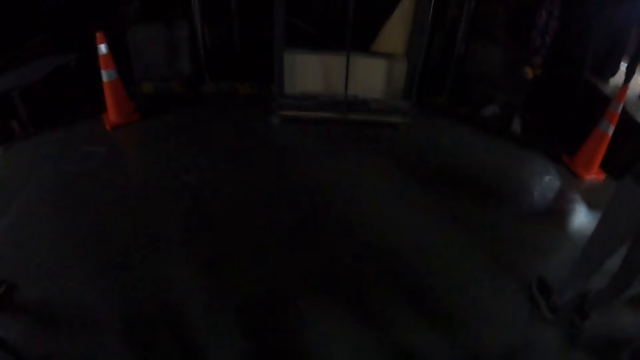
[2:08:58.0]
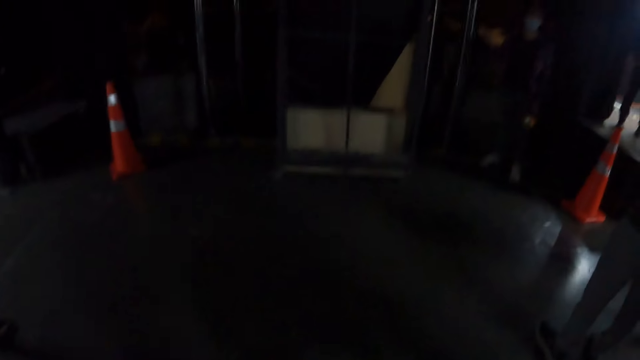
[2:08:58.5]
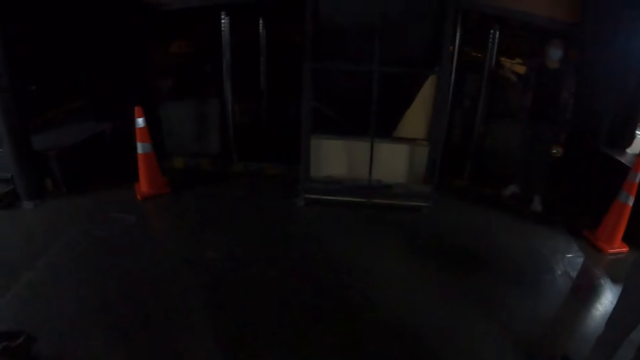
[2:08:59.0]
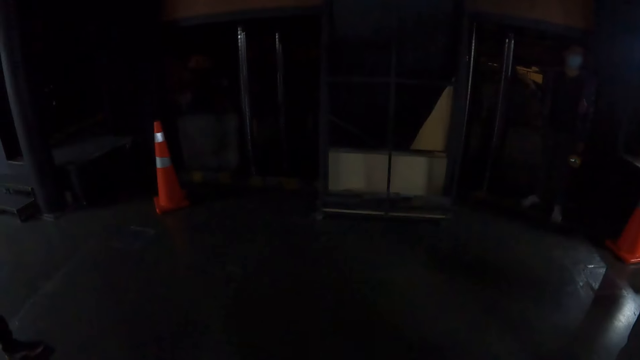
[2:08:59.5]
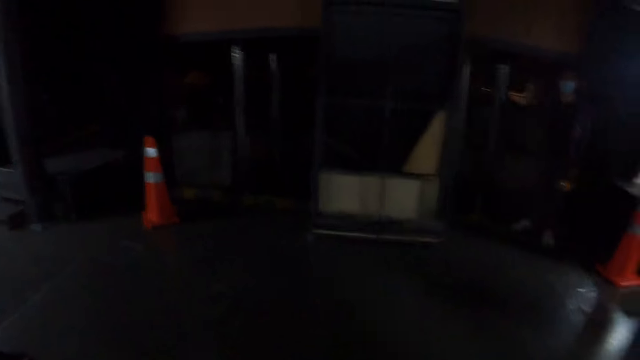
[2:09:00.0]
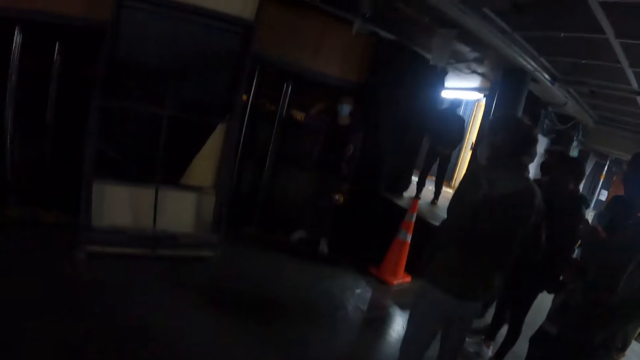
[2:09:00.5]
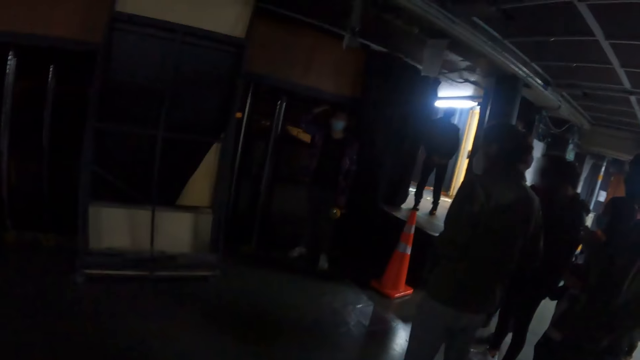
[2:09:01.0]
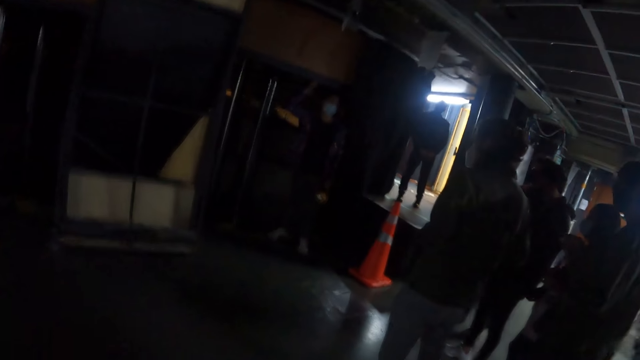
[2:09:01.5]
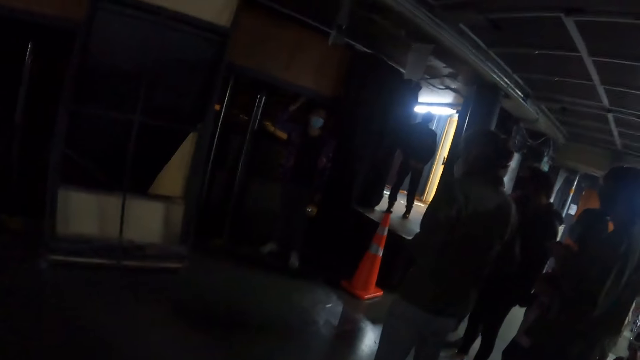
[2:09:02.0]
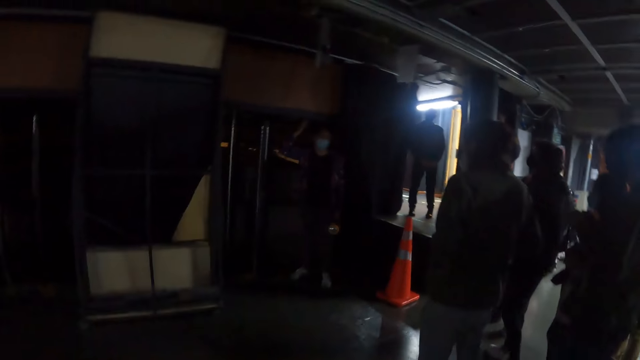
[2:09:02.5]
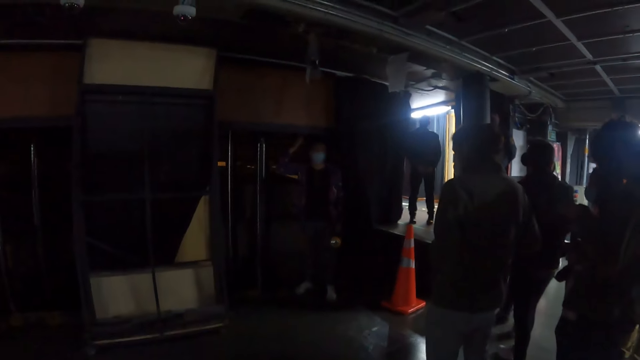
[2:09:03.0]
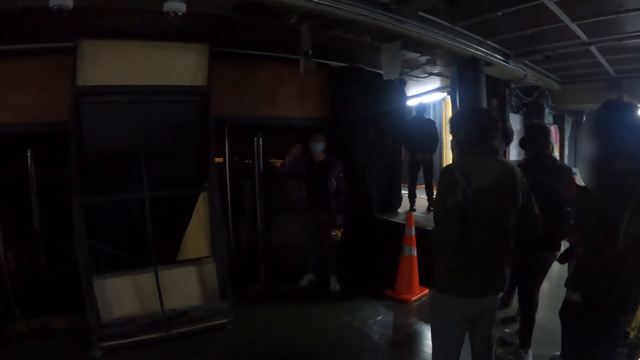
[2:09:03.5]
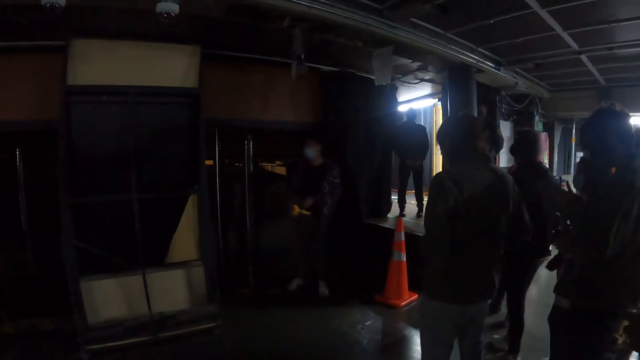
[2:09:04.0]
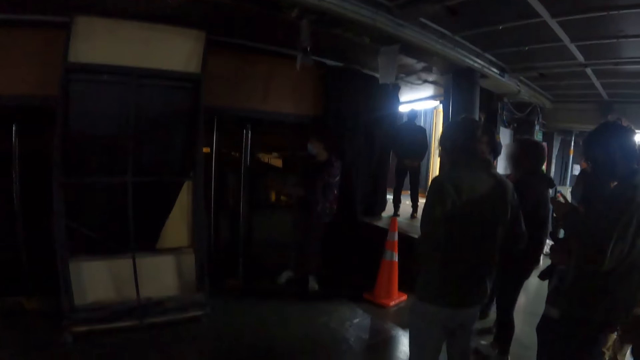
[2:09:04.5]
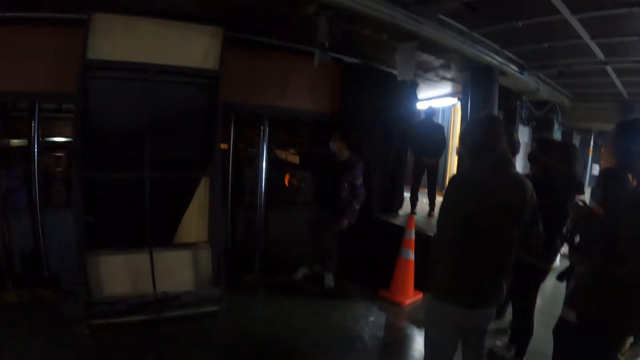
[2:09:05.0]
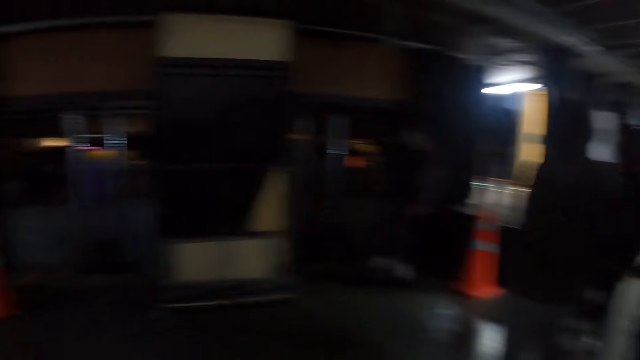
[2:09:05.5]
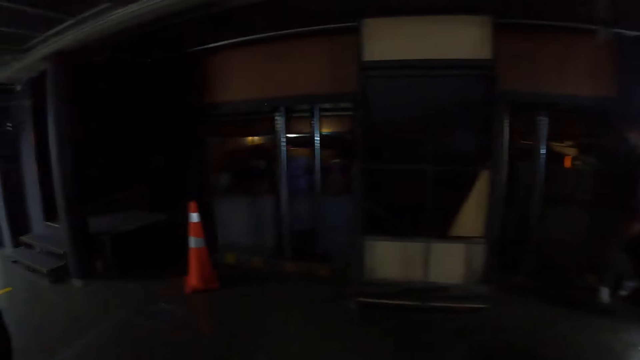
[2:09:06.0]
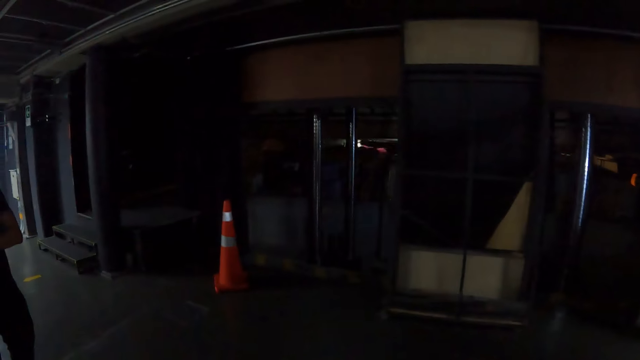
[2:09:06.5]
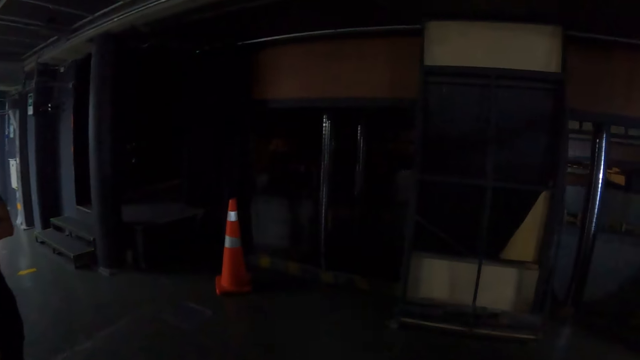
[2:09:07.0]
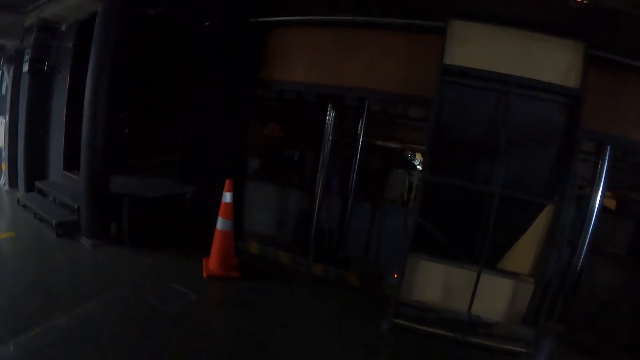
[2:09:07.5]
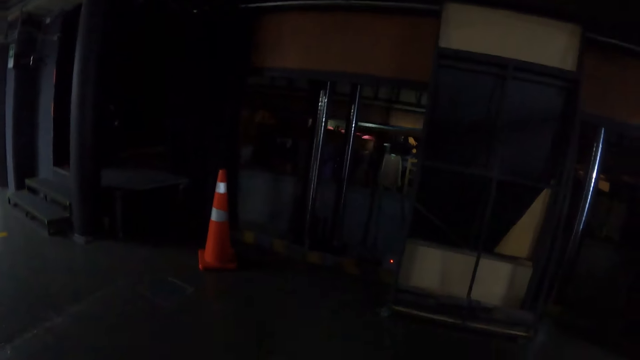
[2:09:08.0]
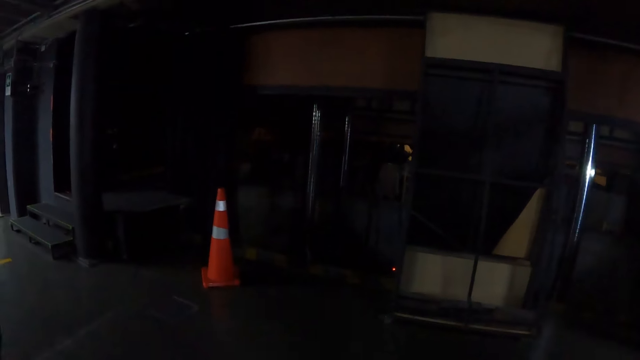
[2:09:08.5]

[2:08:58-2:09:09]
The lady gestures with both hands and lights the torch.

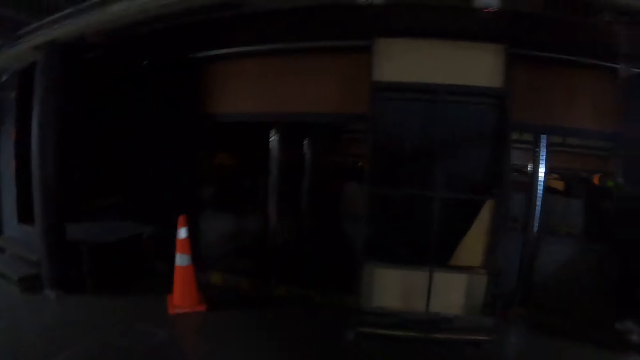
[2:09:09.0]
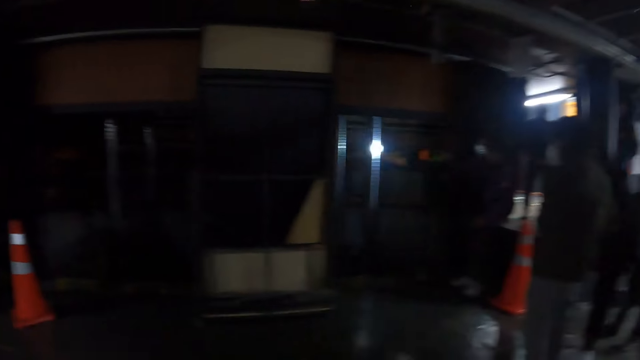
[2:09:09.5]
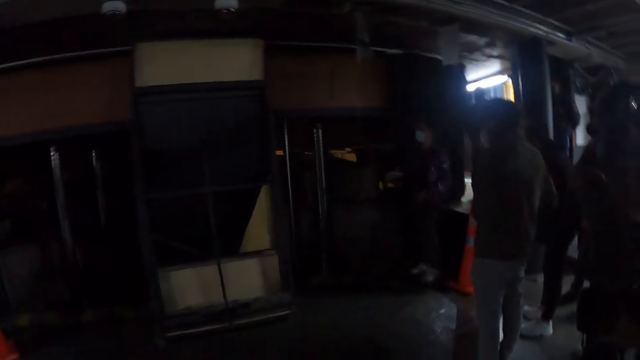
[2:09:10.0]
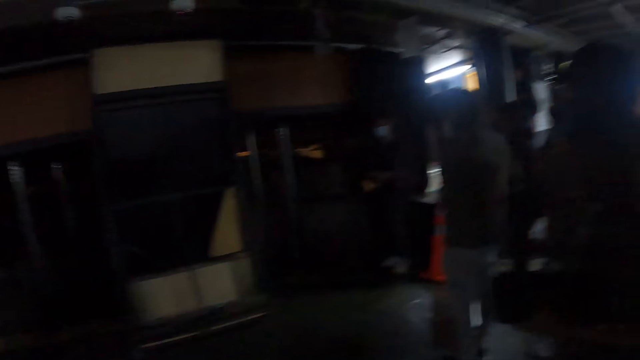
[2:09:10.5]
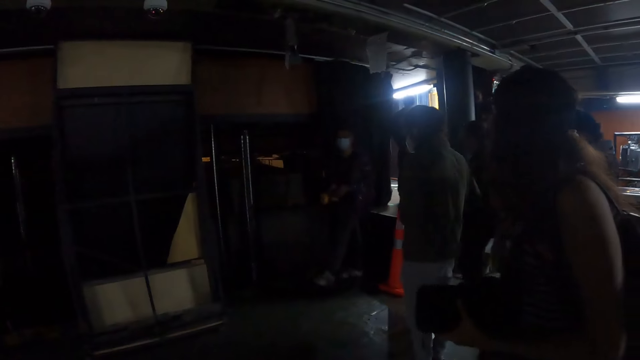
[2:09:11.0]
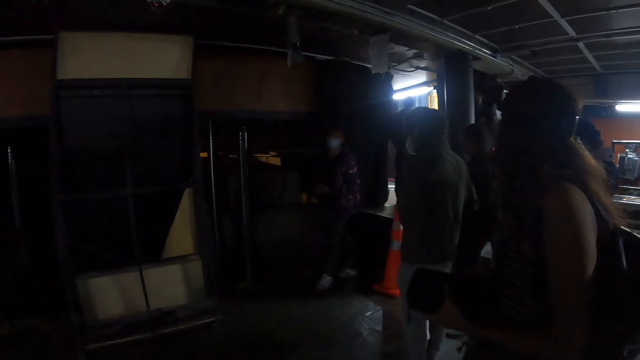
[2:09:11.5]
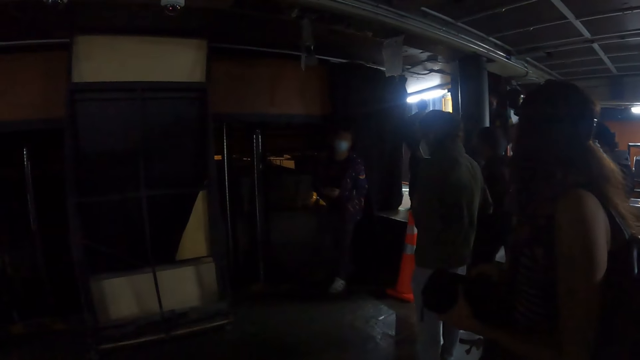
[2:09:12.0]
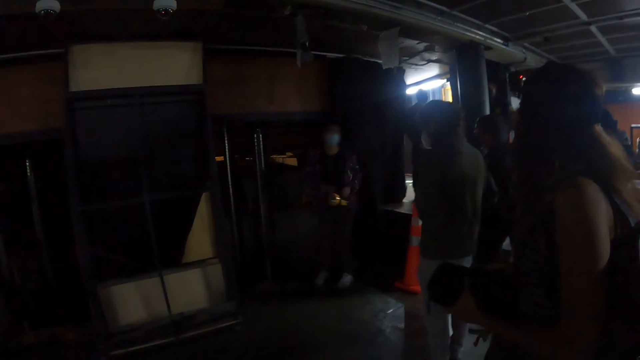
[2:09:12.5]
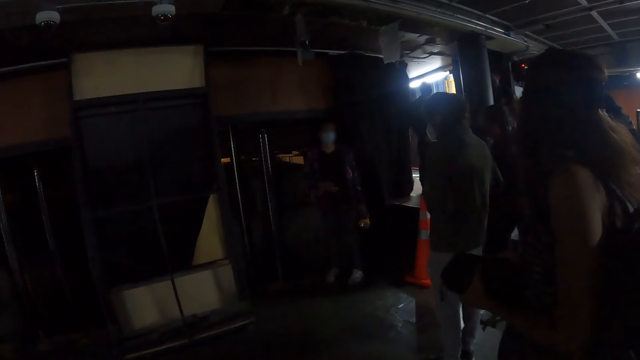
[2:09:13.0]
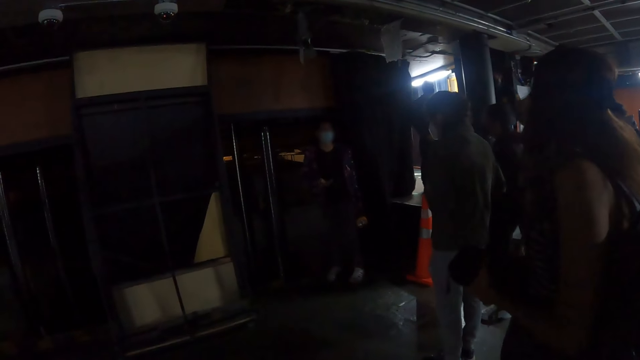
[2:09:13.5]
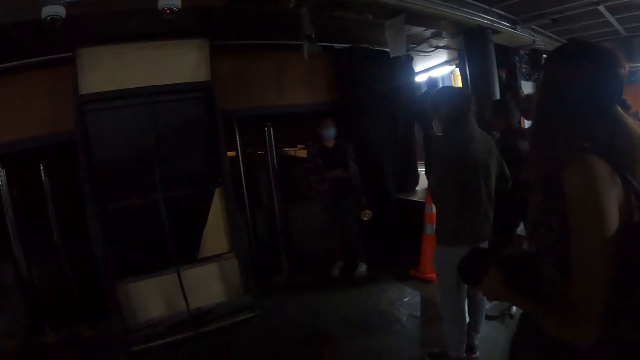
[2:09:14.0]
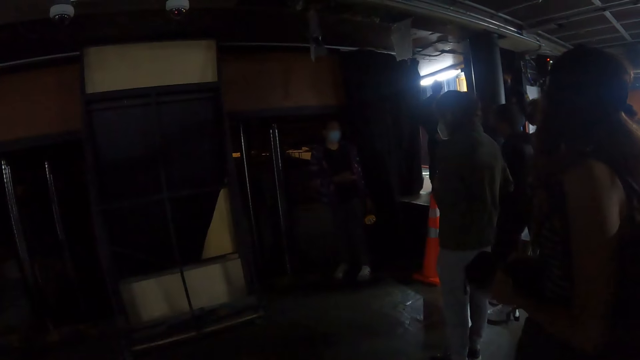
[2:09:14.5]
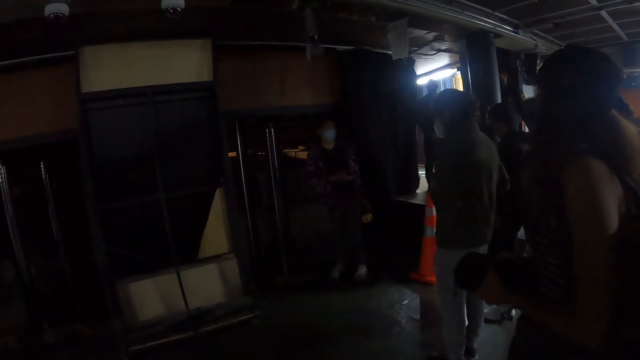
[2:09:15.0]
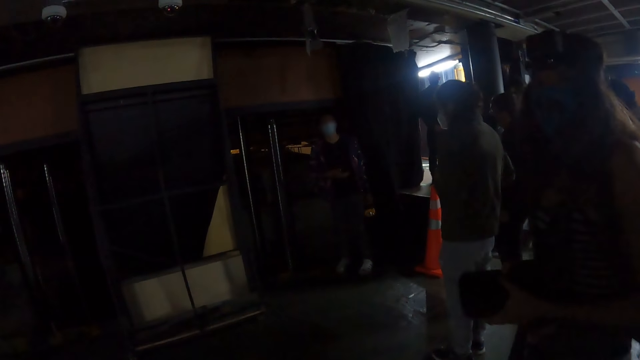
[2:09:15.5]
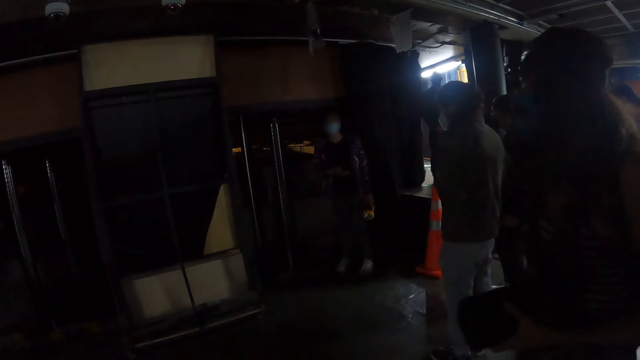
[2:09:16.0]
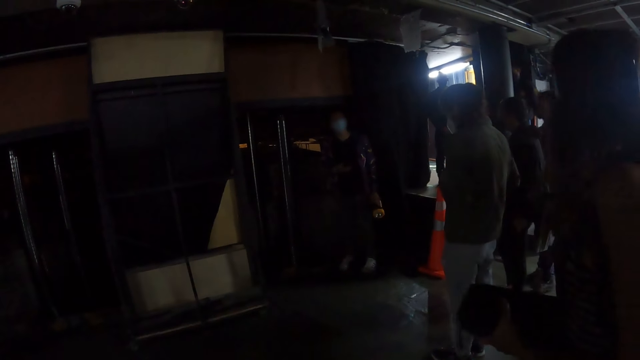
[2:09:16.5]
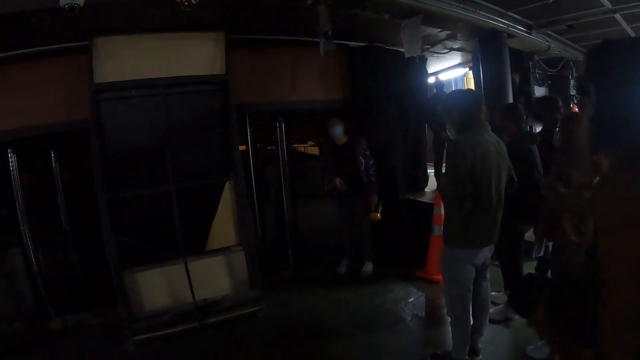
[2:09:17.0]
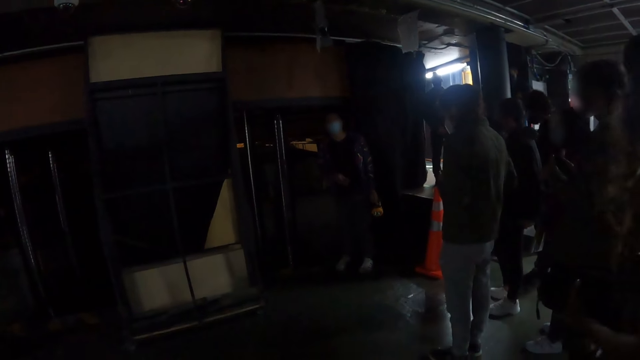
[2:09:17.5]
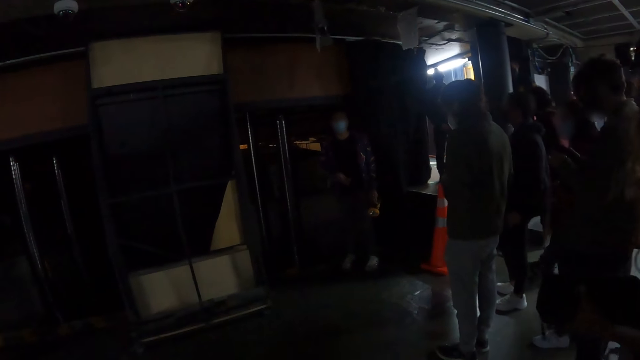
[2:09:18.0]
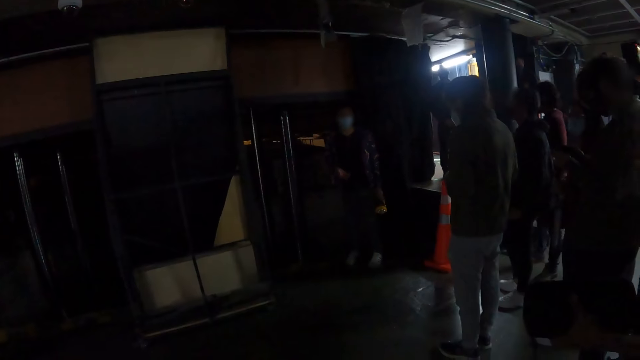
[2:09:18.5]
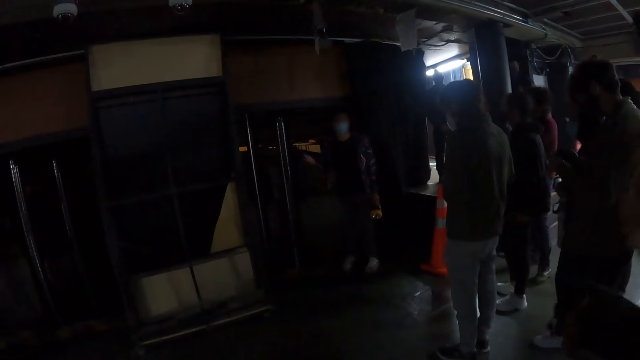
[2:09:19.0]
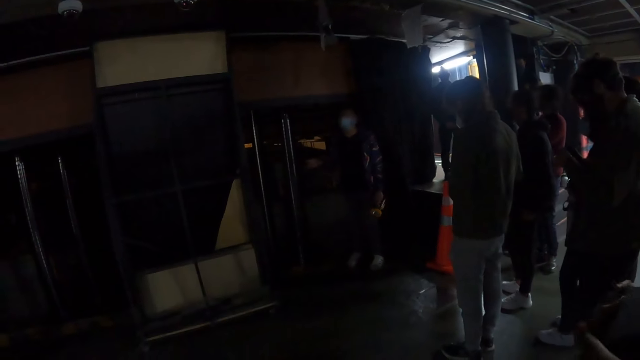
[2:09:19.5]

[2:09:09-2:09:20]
The lady turns off the torch, transfers the torch from her right hand to her left hand and gestures with her right hand.
